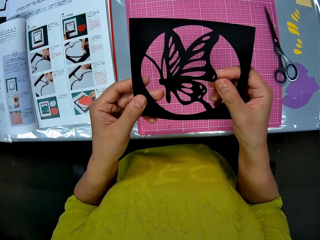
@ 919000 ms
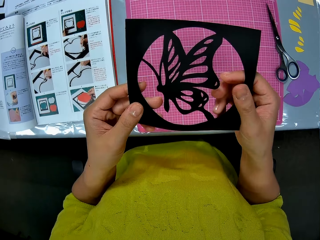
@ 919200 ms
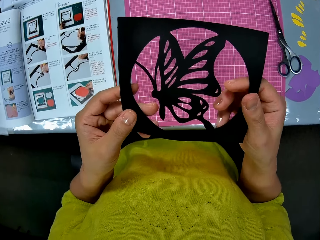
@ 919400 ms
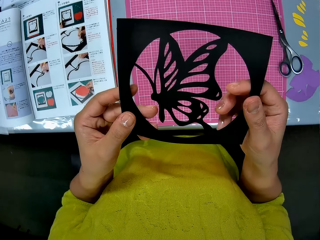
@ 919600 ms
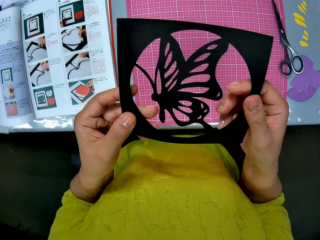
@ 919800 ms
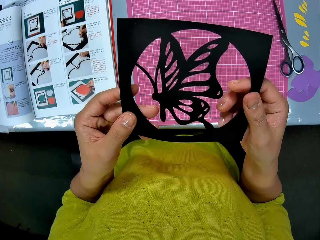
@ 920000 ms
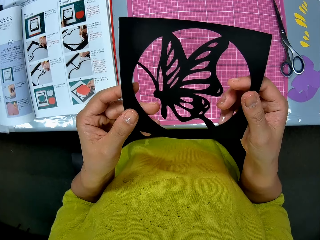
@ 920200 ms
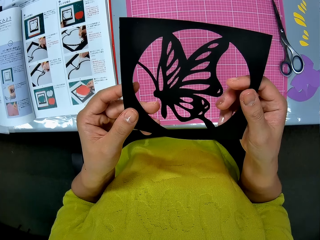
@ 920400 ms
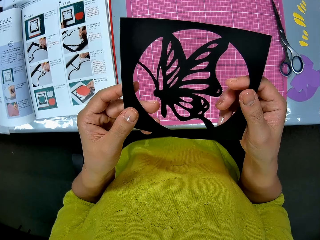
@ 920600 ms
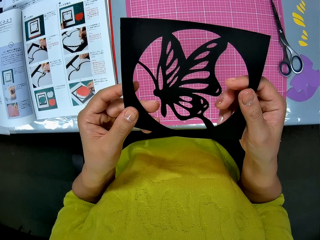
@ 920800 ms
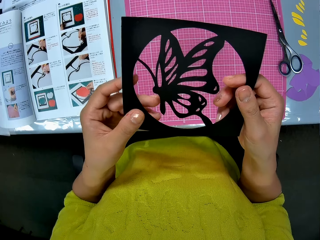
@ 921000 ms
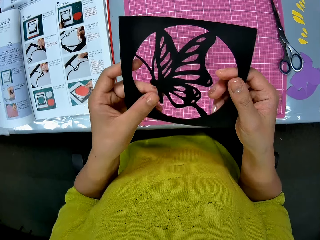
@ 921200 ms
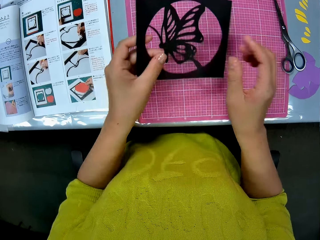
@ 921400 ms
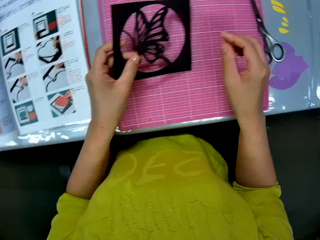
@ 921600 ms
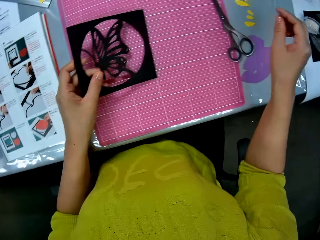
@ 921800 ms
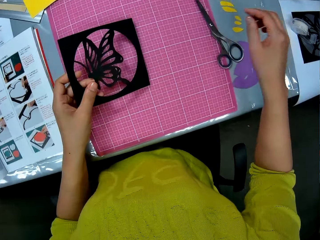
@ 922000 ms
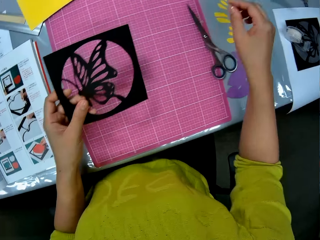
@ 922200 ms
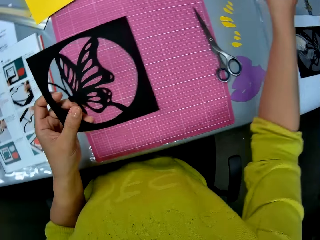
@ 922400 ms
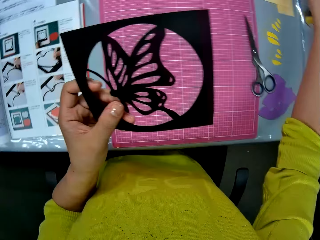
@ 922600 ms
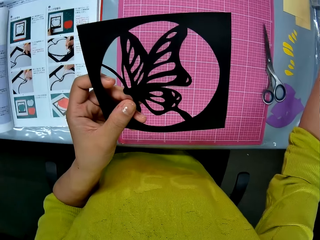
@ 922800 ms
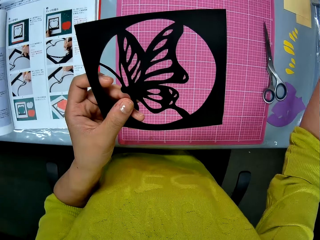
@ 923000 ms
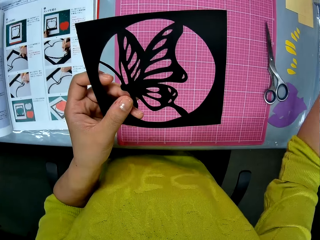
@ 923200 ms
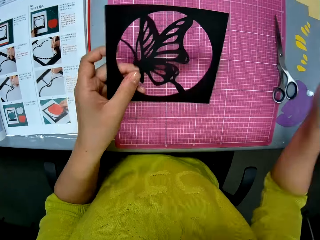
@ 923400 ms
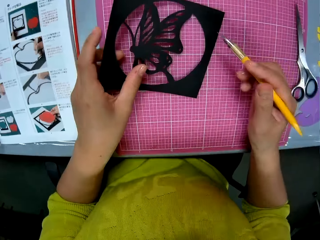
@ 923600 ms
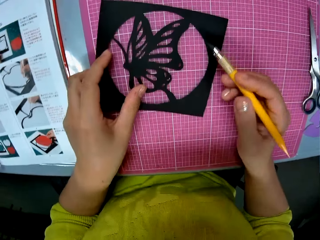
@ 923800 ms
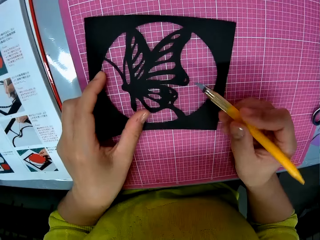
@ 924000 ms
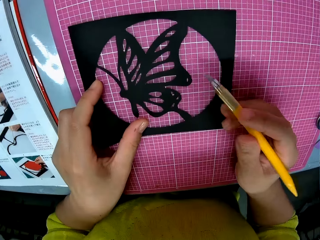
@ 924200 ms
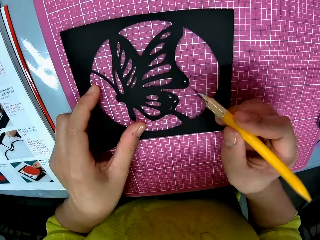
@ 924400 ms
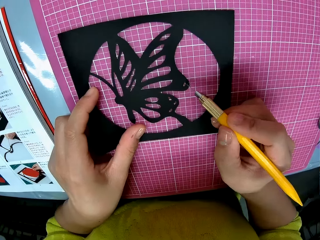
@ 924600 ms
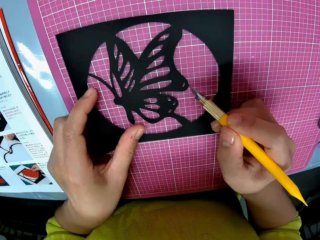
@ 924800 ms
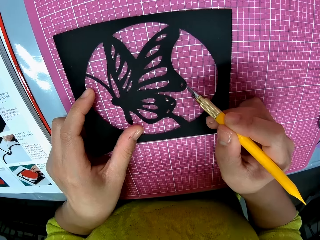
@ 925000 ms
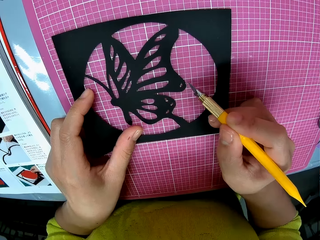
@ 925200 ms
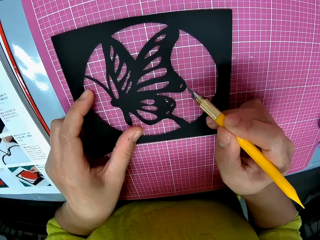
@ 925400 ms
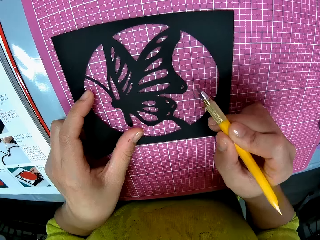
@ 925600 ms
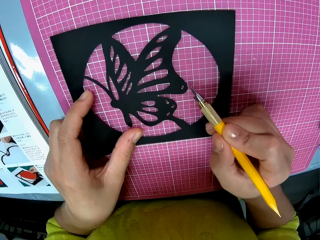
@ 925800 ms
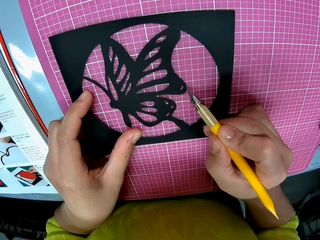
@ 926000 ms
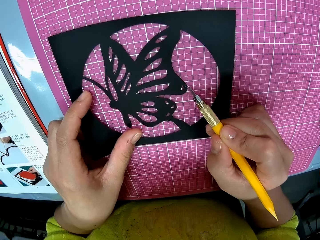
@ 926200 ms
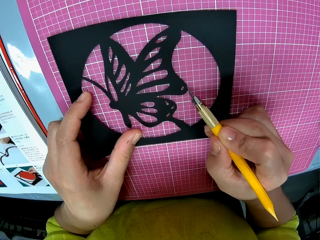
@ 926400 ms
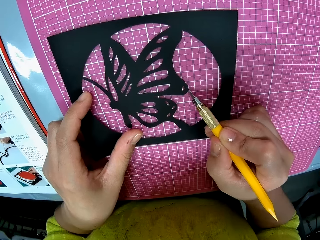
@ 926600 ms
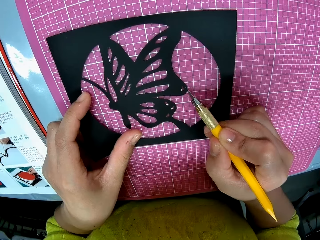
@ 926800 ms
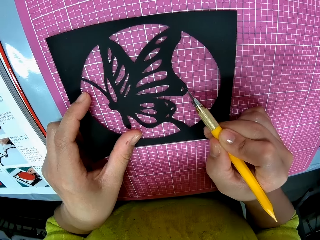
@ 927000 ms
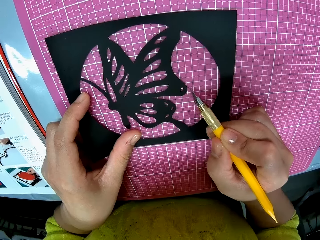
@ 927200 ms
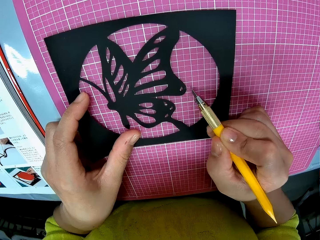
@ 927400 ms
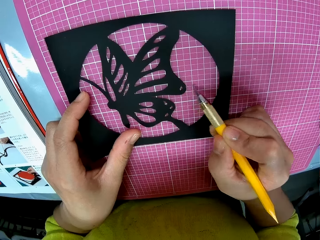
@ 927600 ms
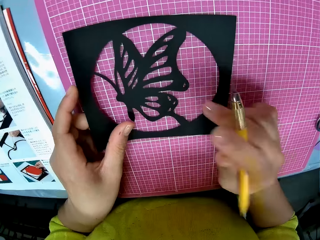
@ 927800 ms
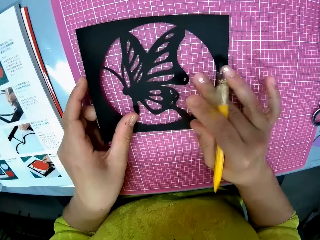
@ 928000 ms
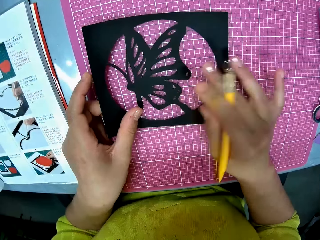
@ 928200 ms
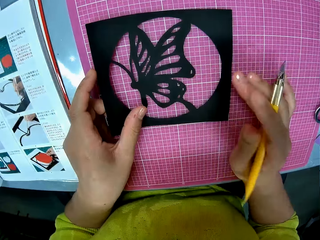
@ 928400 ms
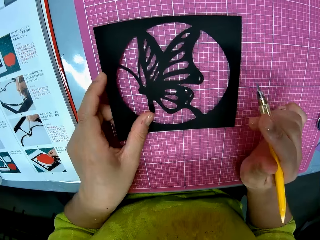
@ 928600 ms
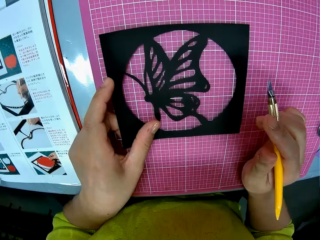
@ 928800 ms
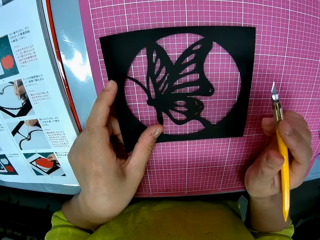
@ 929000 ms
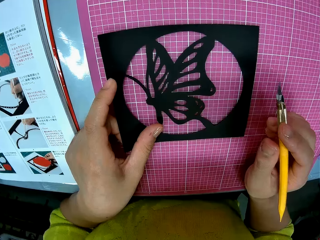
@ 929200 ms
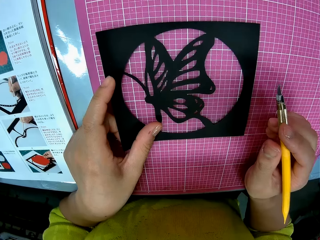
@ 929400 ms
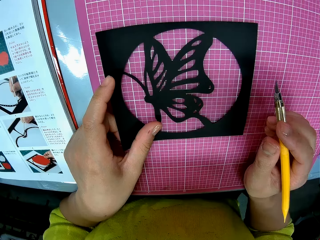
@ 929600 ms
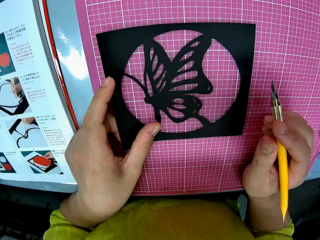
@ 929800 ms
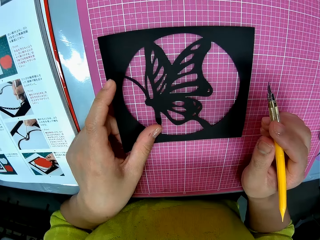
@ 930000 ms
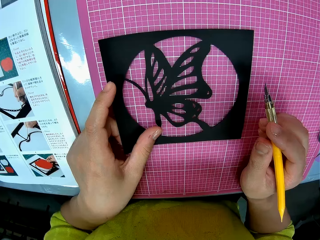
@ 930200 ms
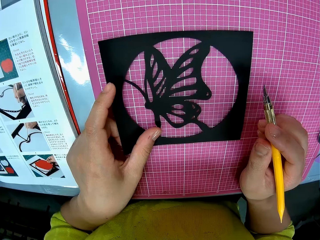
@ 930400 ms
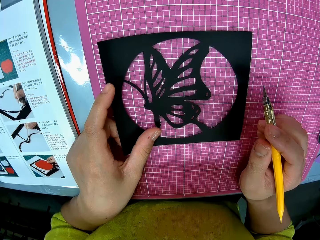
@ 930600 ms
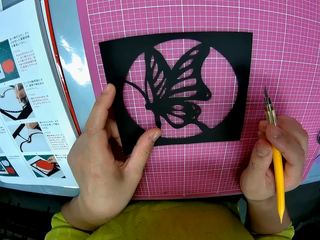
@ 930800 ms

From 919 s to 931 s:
The camera wearer picks up the craft knife on the table with her right hand. She lowers the butterfly cutout in her left hand on the cutting mat on the table. She scratches the butterfly cutout with the craft knife in her right hand. She wipes the butterfly cutout with her right hand.

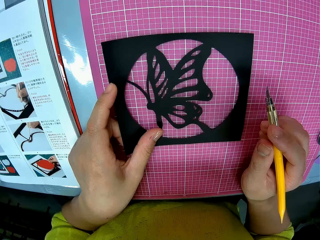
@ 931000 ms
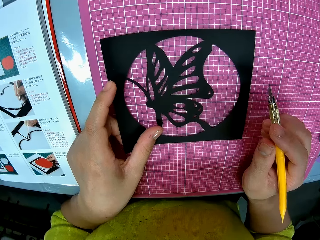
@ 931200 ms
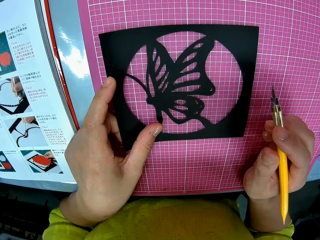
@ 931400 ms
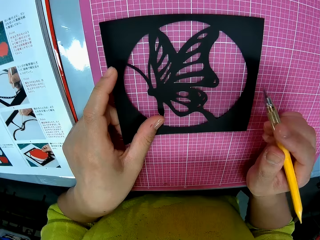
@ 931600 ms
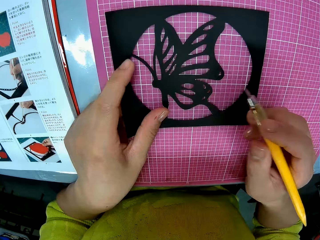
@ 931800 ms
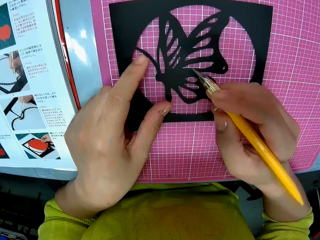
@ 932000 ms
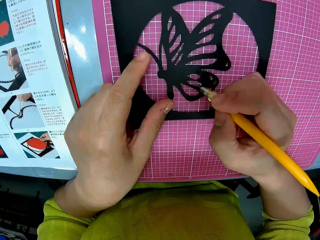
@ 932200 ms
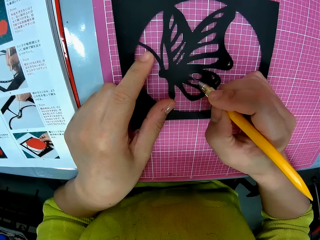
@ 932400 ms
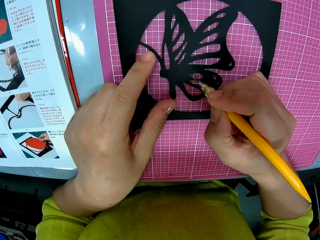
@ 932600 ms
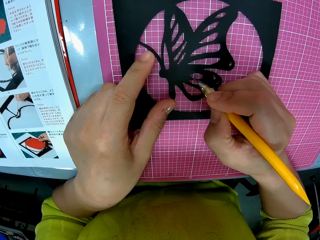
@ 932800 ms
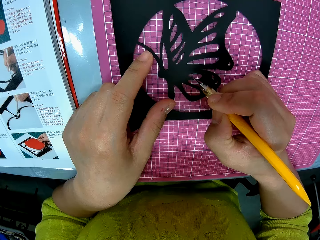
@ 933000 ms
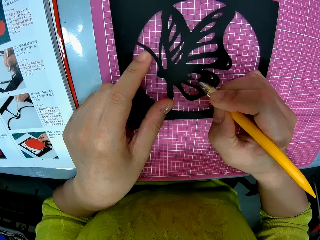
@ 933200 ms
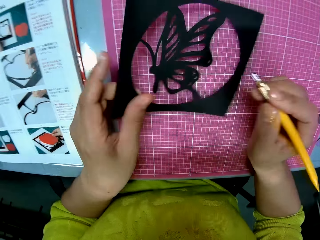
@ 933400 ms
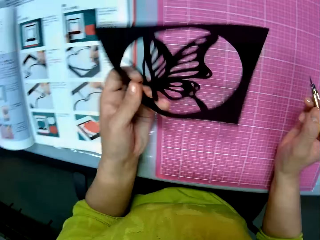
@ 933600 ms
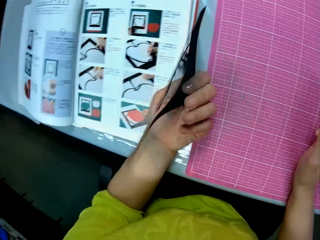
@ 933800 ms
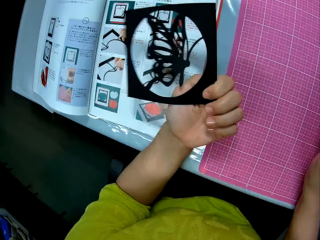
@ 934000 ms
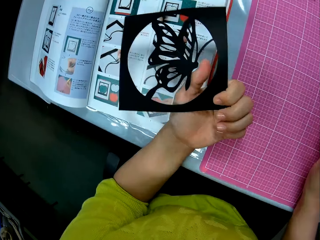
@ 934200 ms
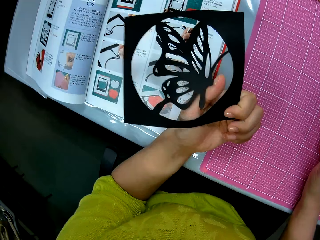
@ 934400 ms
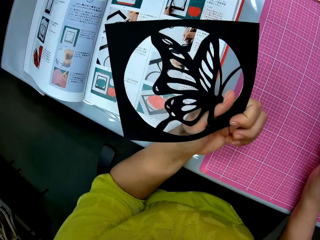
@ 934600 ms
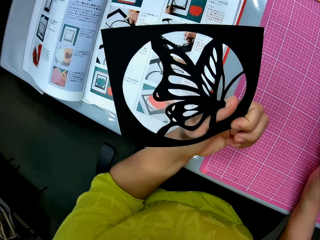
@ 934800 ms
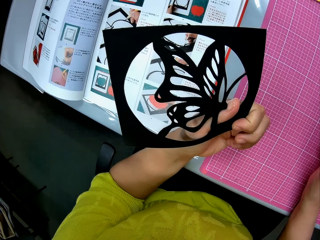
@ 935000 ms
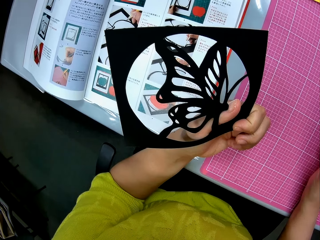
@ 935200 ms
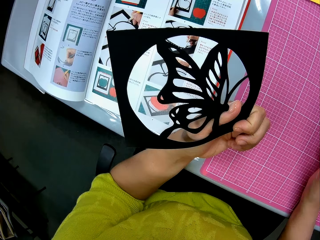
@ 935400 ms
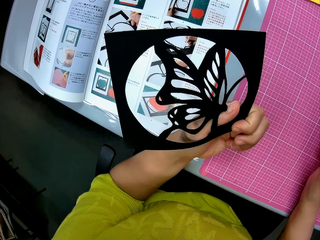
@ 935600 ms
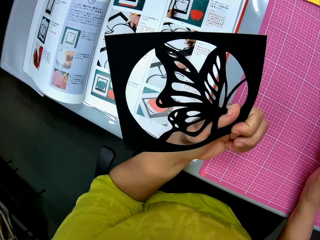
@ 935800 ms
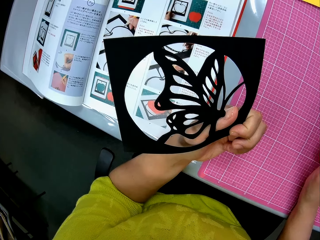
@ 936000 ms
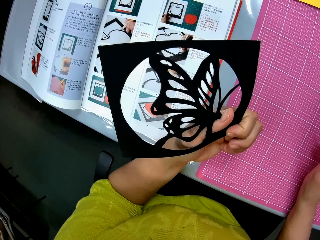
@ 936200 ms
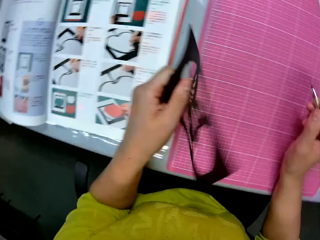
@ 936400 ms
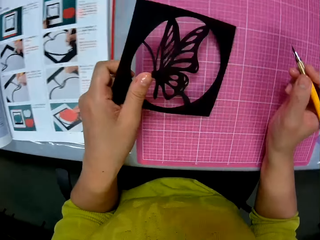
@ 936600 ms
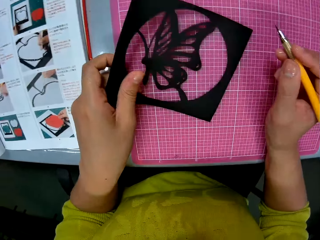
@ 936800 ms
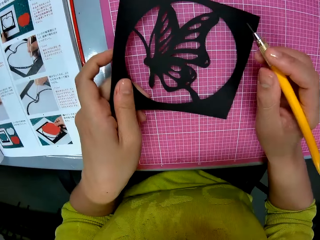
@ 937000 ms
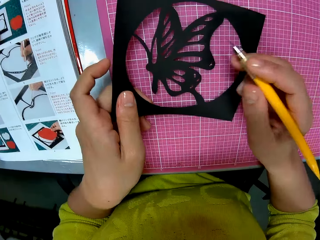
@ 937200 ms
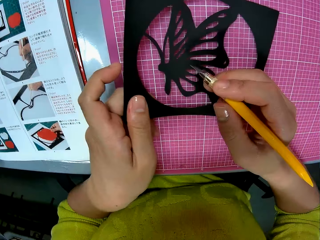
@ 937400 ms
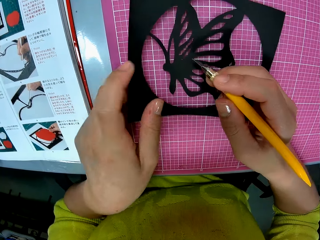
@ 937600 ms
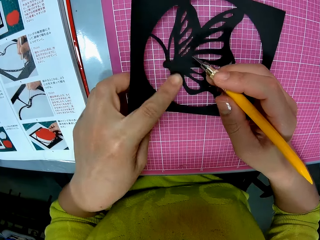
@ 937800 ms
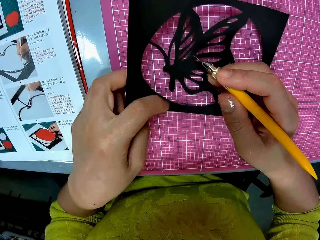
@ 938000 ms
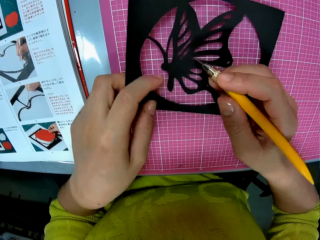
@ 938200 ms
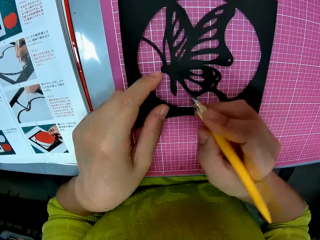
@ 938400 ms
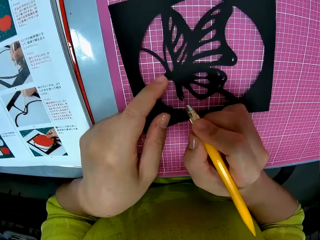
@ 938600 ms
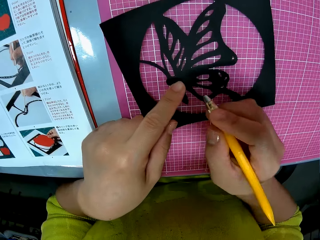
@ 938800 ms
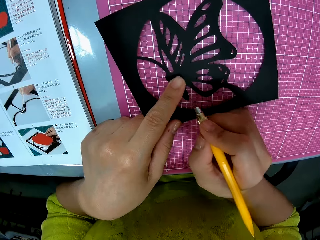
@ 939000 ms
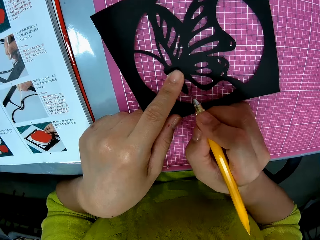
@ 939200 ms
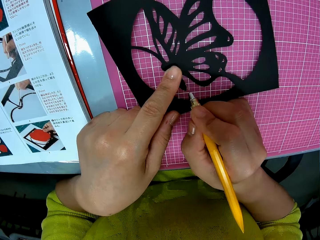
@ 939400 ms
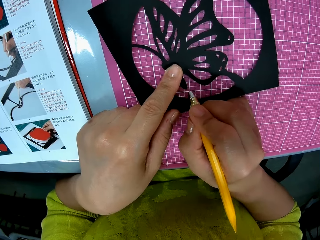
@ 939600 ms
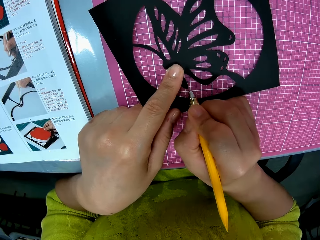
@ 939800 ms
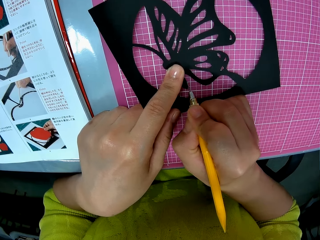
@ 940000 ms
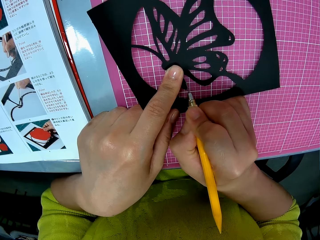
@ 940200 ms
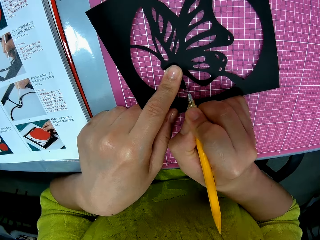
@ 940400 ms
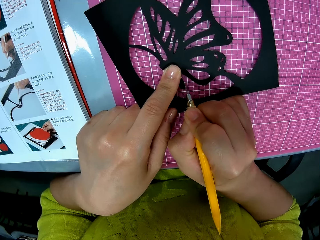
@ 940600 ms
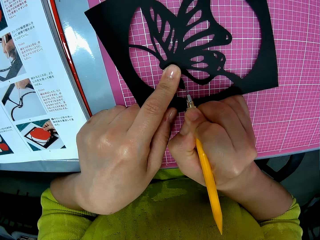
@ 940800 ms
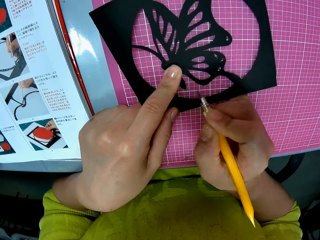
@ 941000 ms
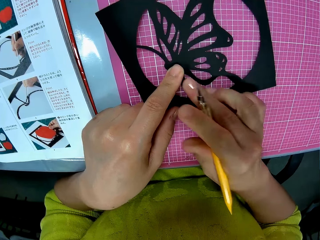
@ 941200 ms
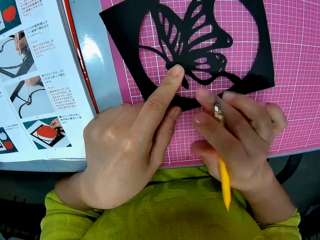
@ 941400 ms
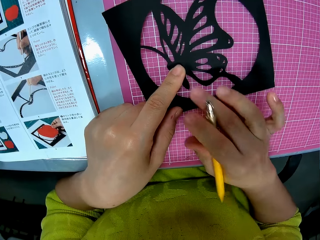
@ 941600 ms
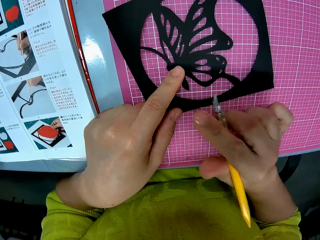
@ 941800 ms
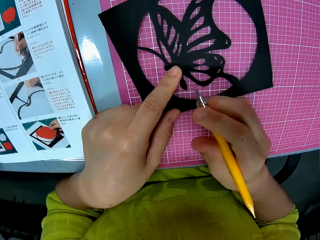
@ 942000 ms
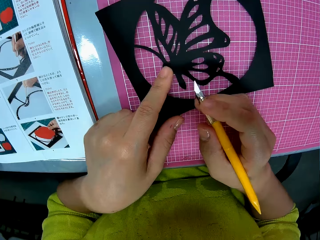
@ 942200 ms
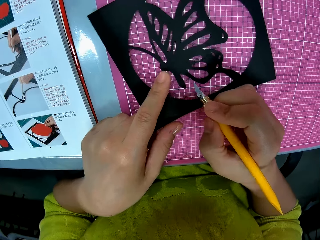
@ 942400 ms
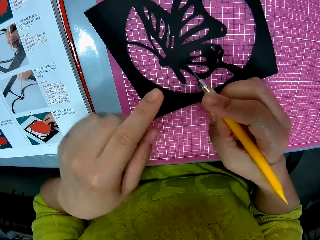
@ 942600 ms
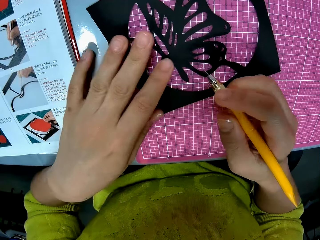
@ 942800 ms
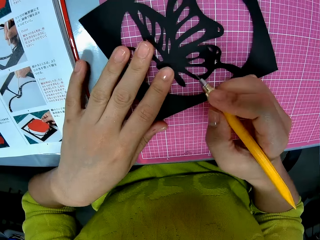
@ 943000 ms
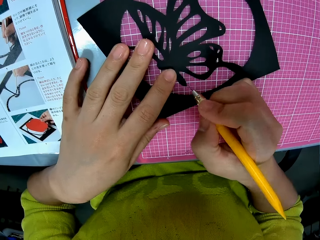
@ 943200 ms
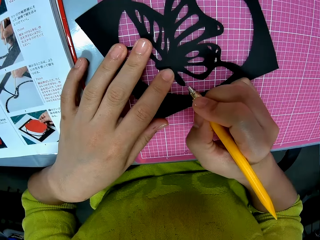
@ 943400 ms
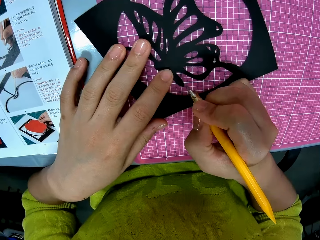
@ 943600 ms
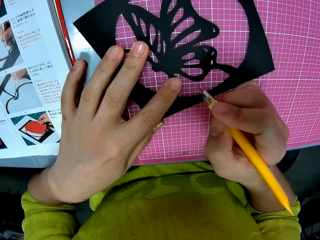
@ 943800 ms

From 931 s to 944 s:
The camera wearer touches the butterfly cutout or laser cut kit on the cutting mat with the craft knife in her right hand. She checks the butterfly cutout in her left hand. She turns the laser cut kit, holds the laser cut kit and turns the laser cut kit. She lays the butterfly cutout in her left hand on the cutting mat. She trims the butterfly cutout on the cutting mat with the craft knife in her right hand. She dusts the butterfly cutout with her right hand.
